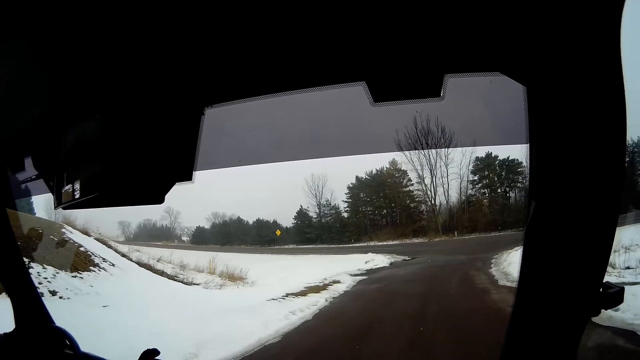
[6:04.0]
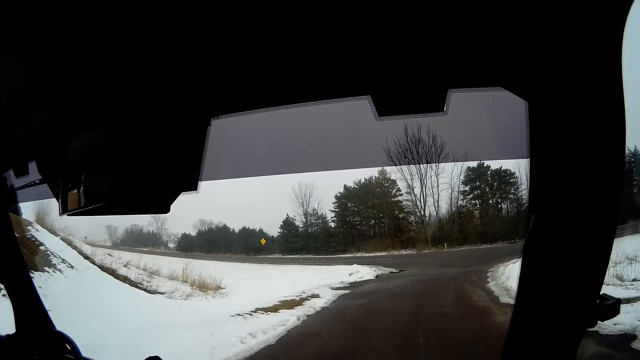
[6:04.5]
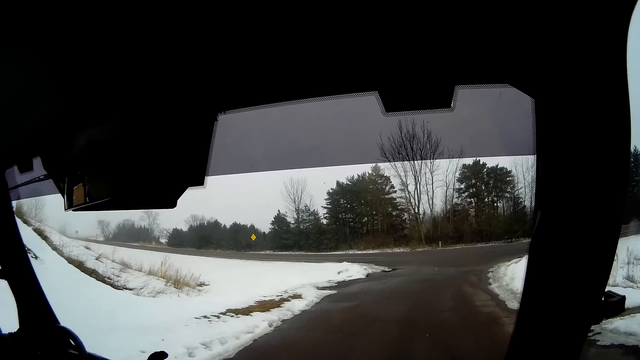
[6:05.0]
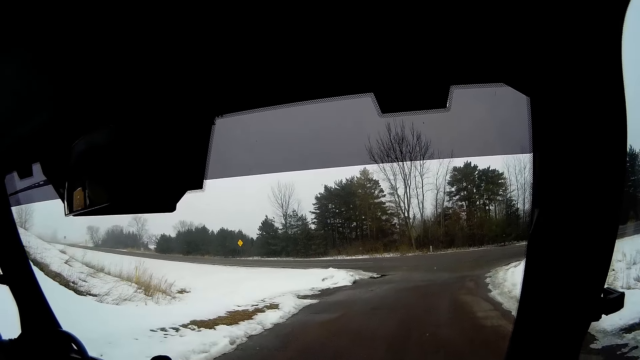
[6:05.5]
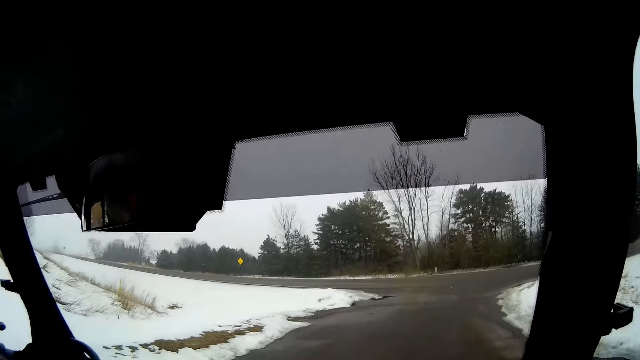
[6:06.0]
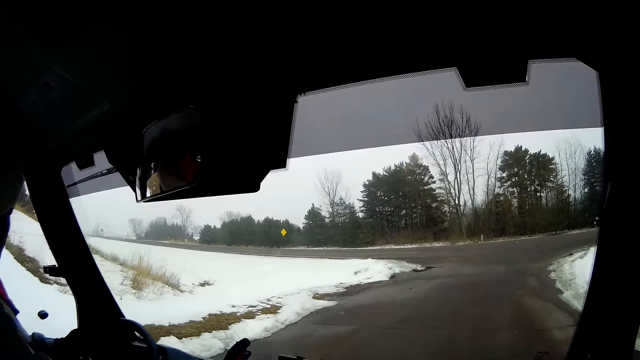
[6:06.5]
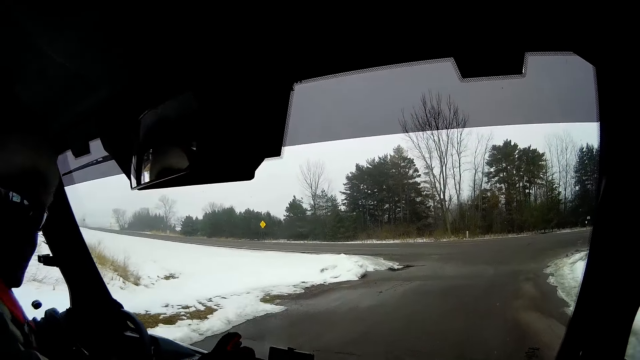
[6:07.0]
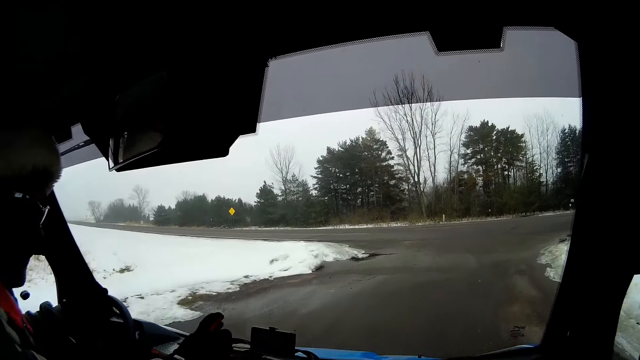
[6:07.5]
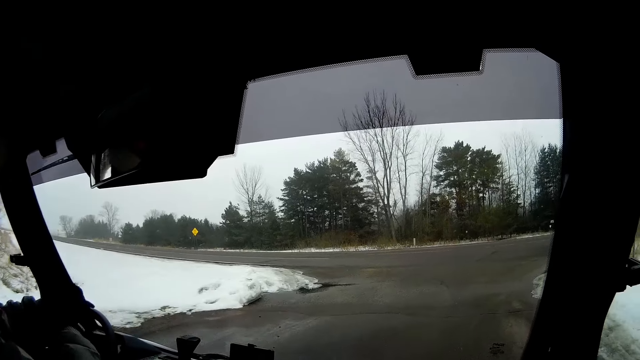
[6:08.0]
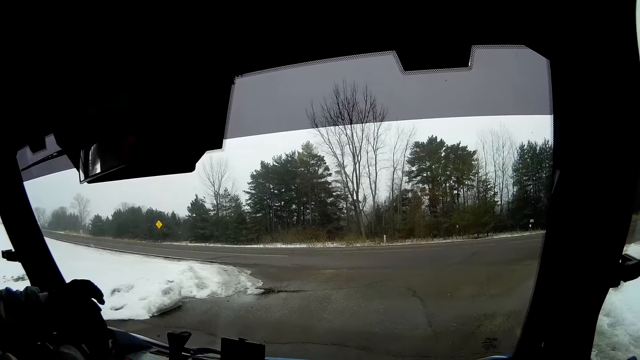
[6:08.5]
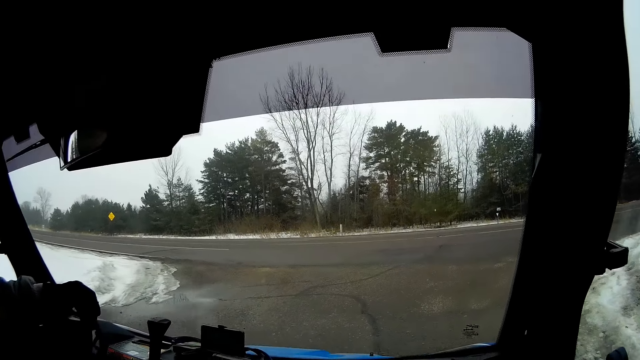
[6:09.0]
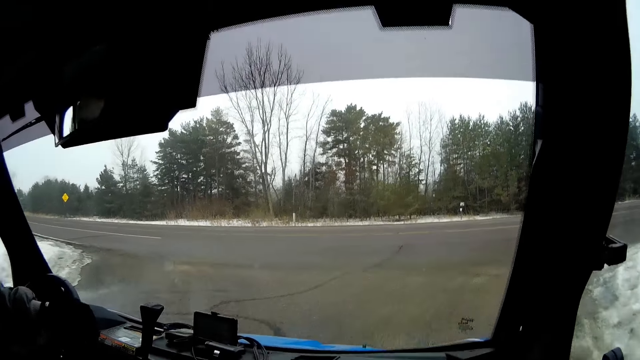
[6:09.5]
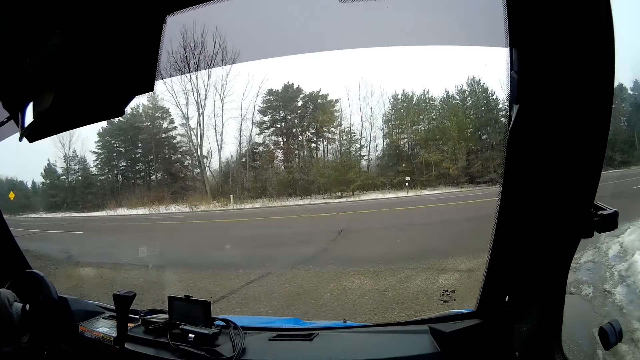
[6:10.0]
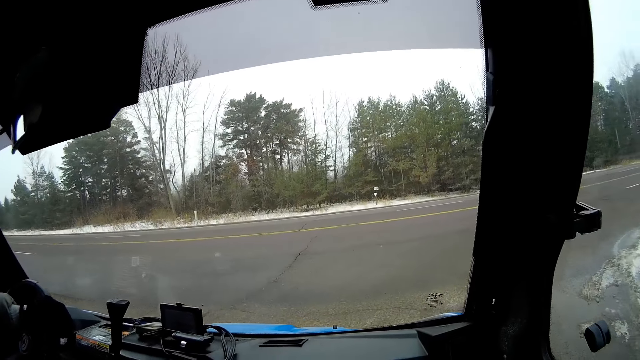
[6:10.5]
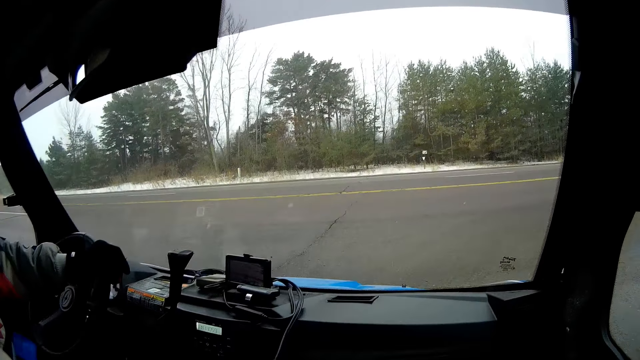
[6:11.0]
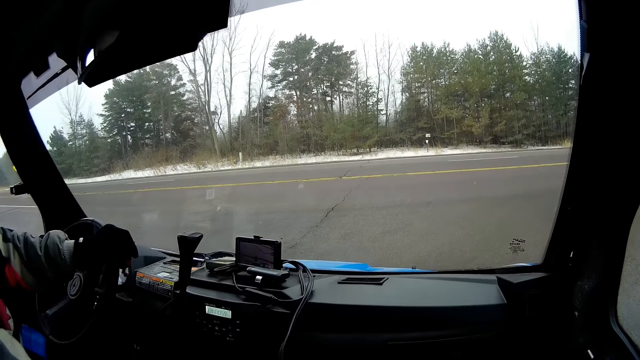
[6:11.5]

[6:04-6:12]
The man bends forward.

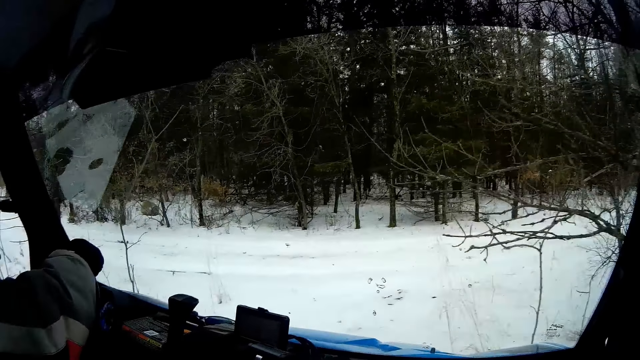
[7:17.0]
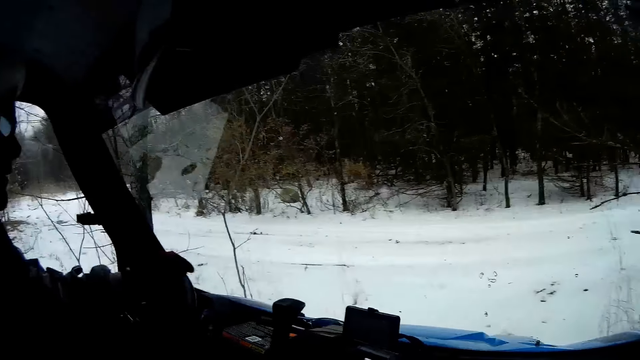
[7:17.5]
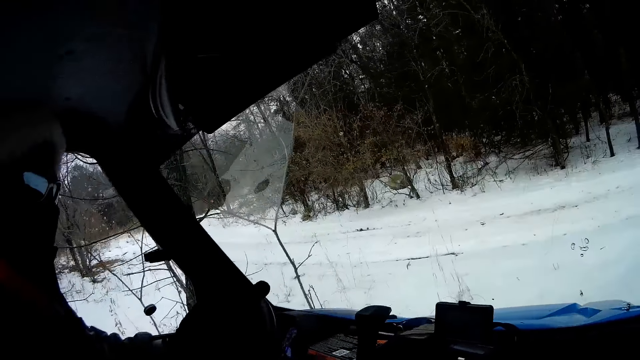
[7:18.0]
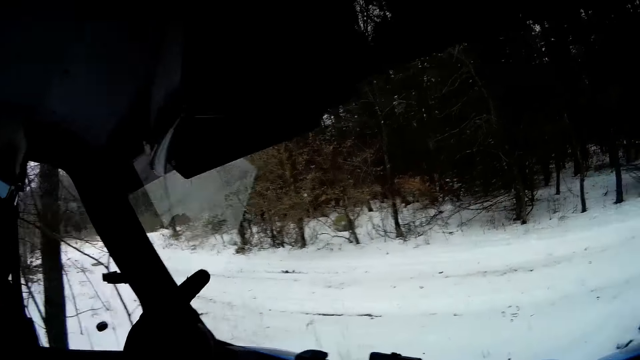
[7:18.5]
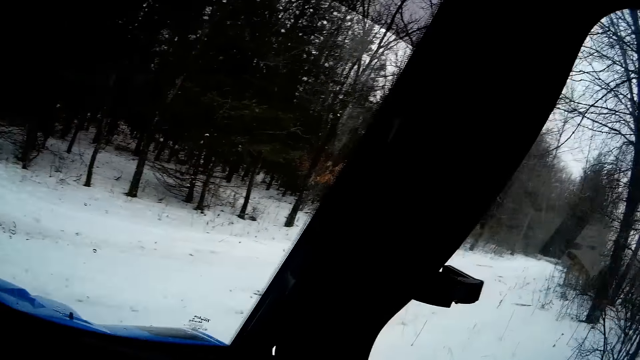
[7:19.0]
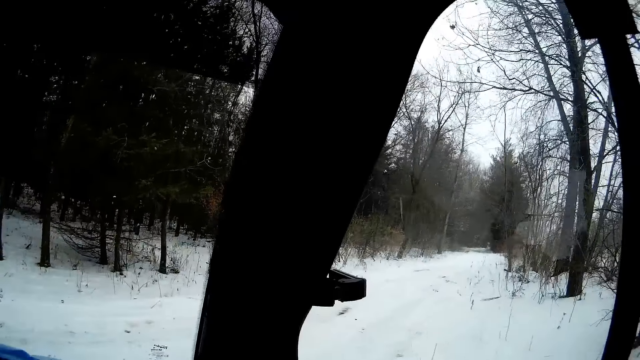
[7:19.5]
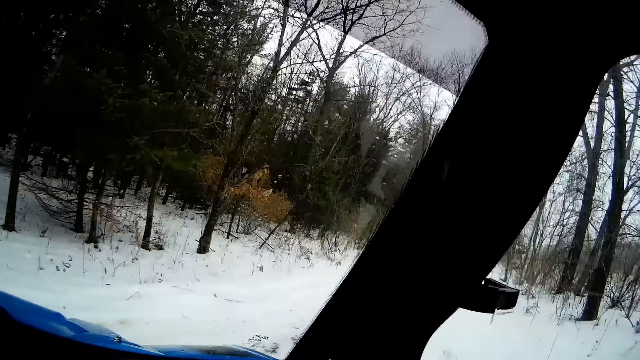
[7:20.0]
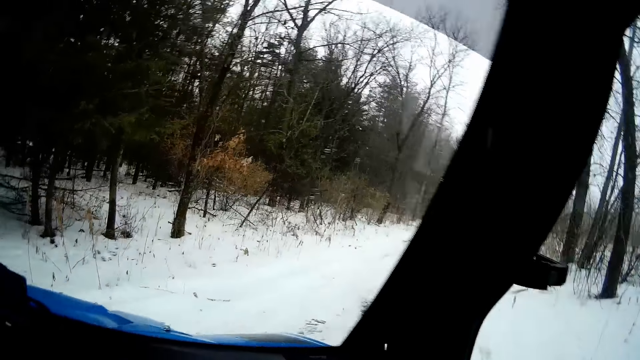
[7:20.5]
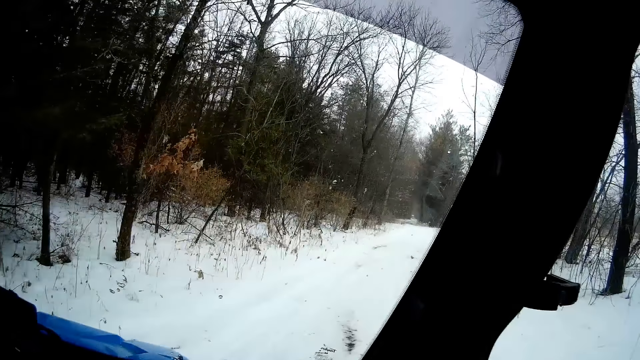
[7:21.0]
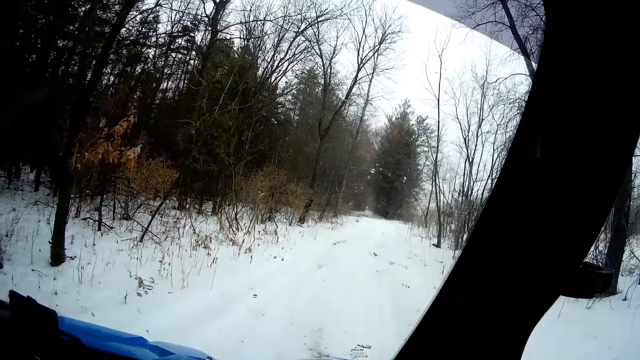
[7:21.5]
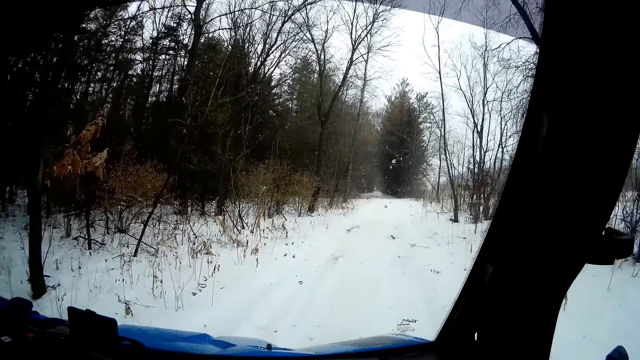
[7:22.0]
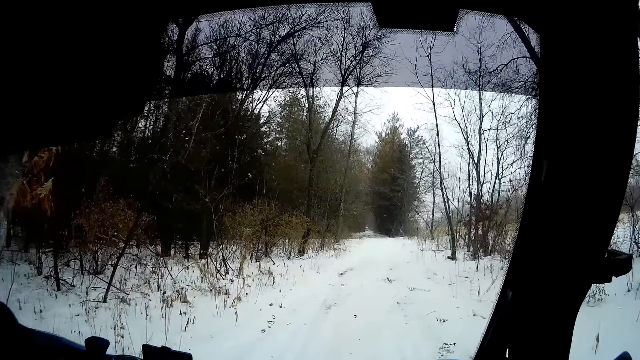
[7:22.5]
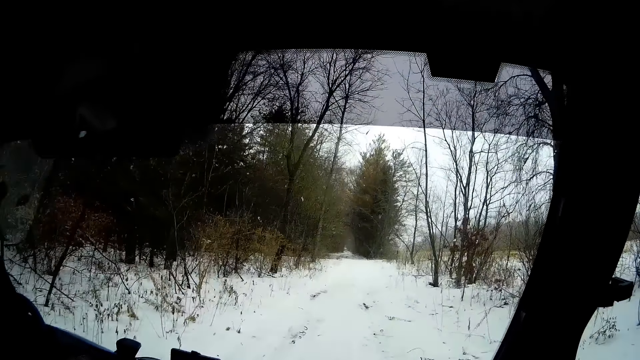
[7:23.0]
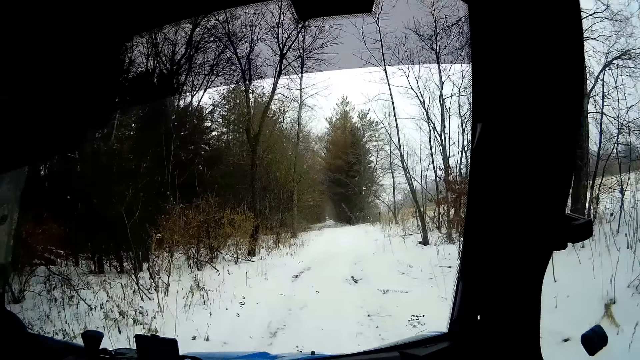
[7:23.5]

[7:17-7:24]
The man drives towards a tarred road with both hands.

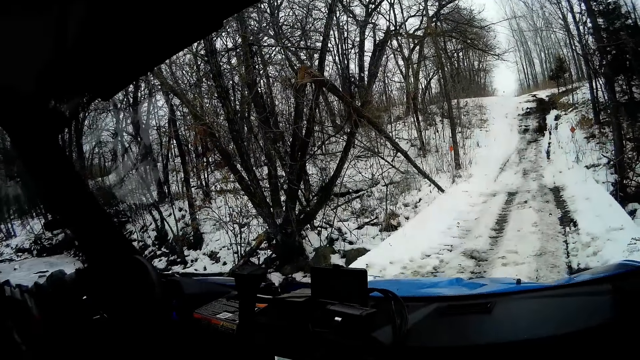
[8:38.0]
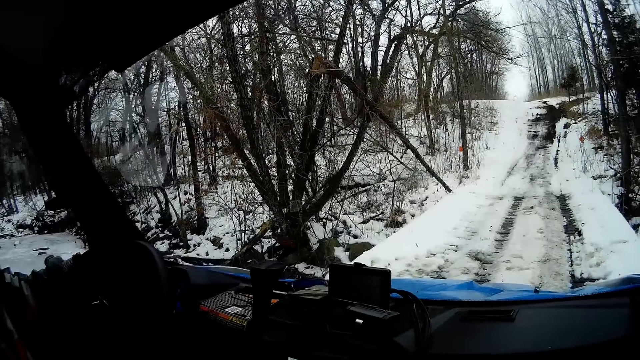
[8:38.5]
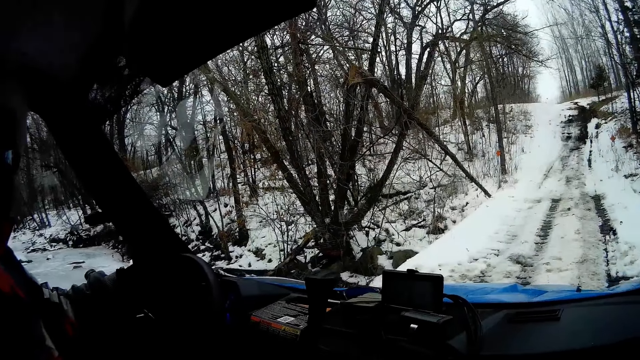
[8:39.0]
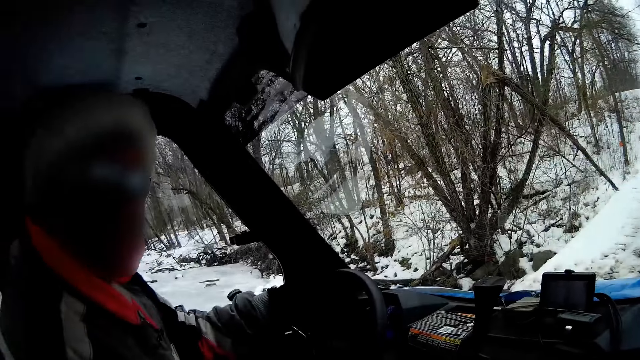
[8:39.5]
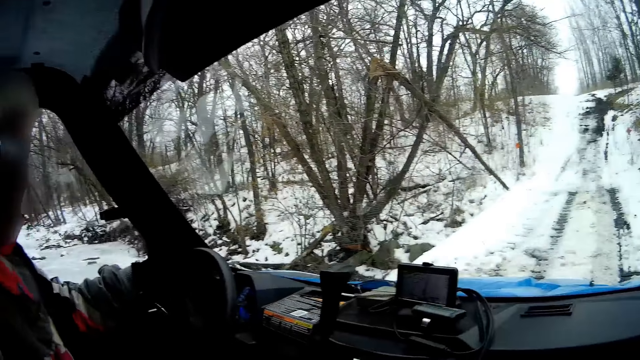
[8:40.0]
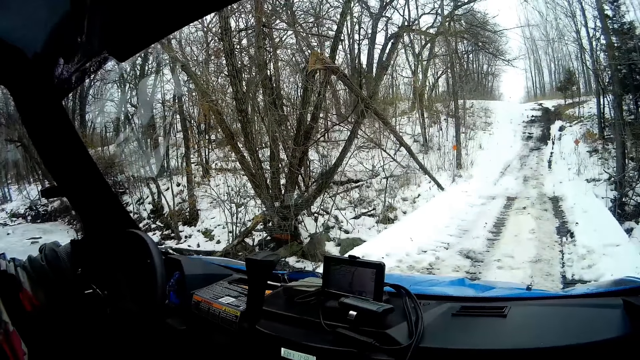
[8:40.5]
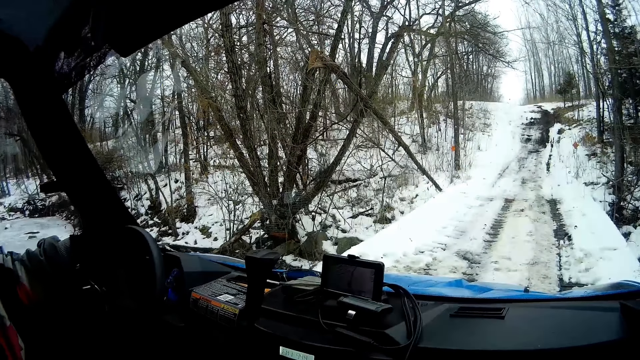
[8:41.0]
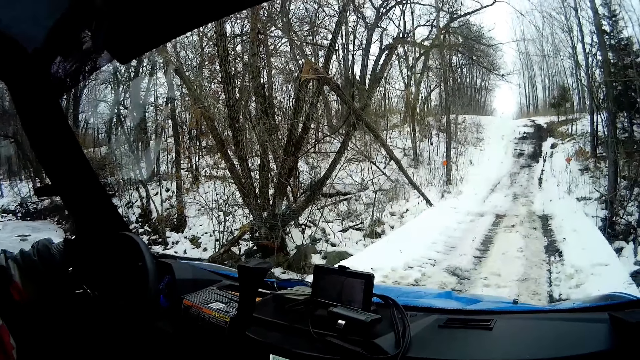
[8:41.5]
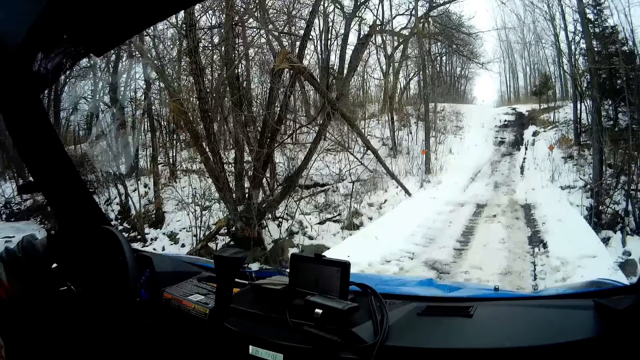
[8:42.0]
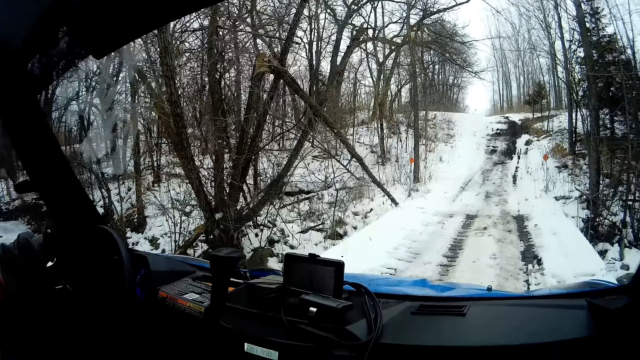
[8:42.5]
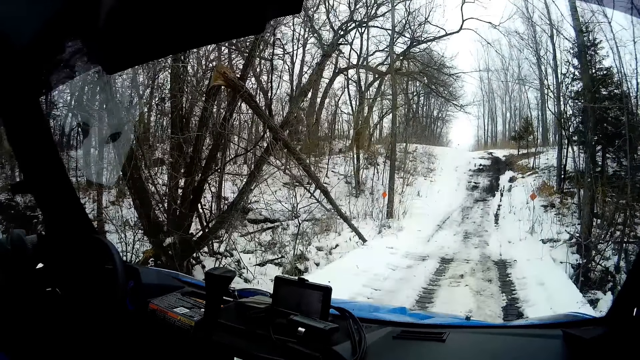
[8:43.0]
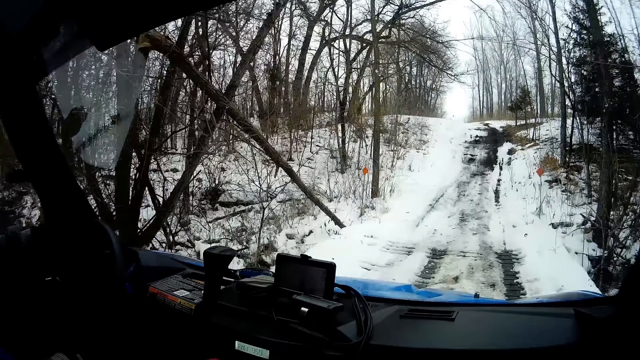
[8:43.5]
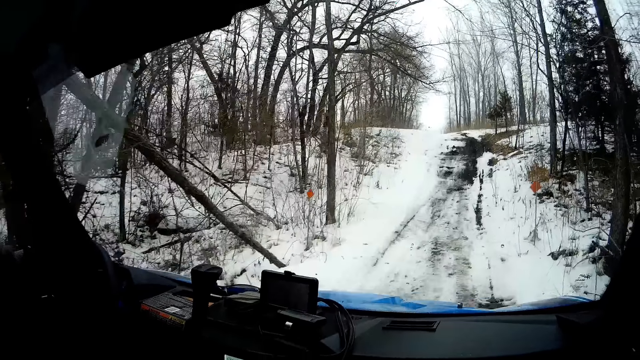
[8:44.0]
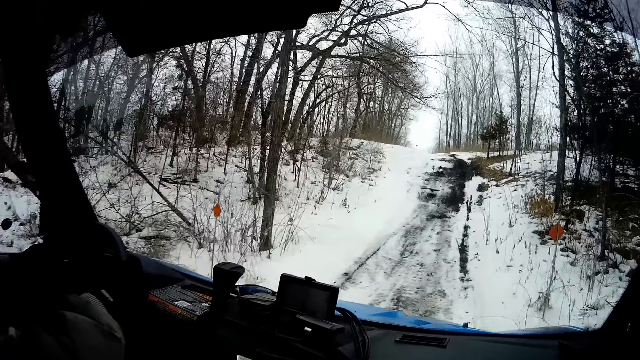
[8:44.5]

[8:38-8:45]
The man interacts with the camera wearer. The camera wearer looks around.
